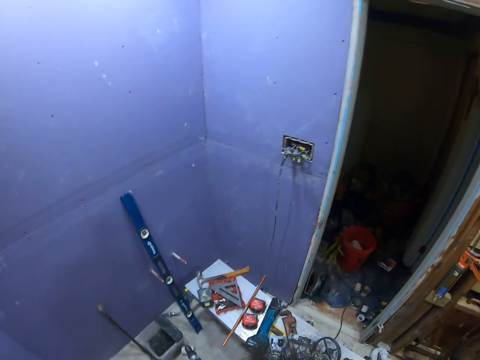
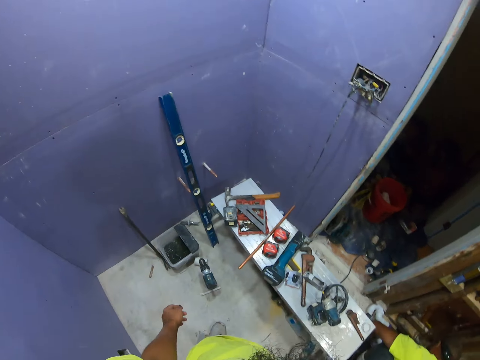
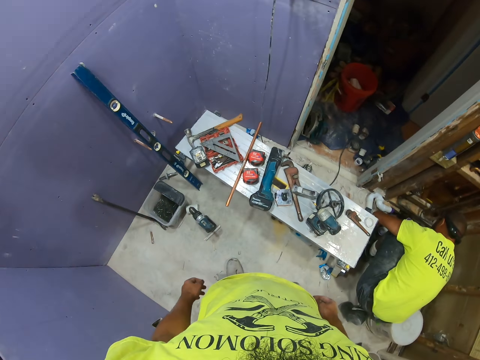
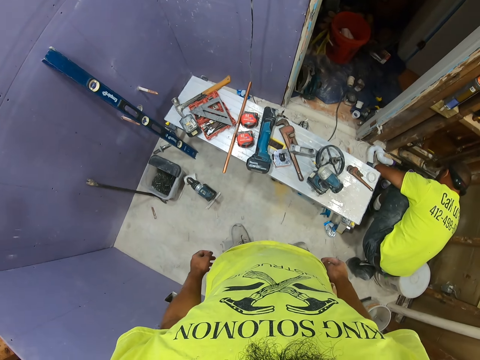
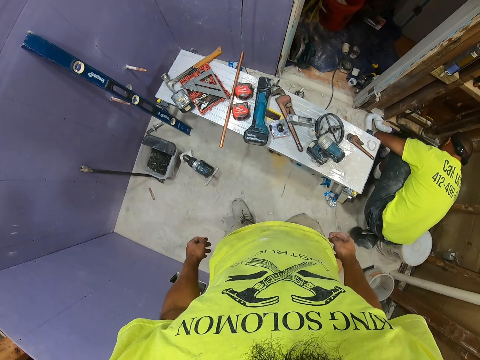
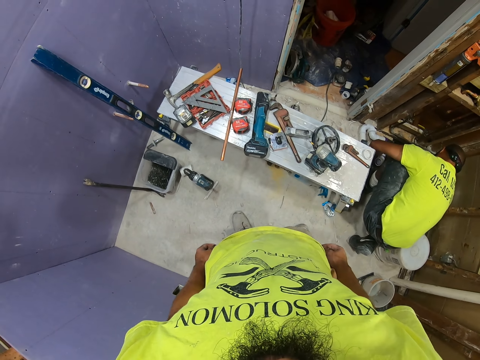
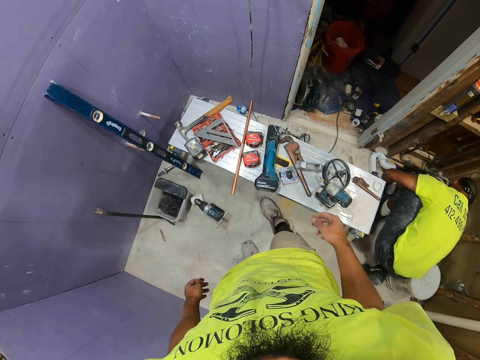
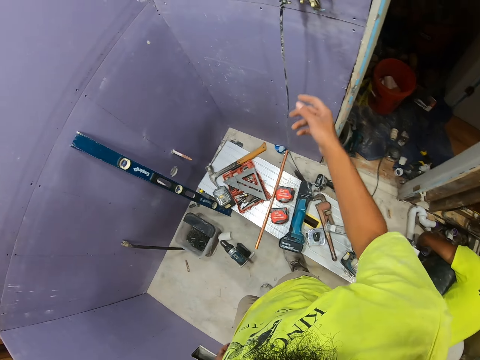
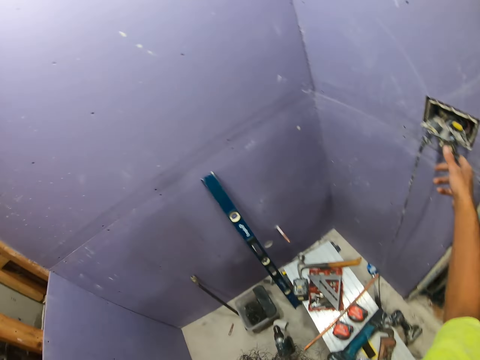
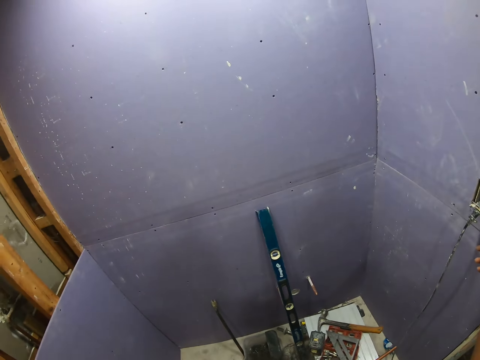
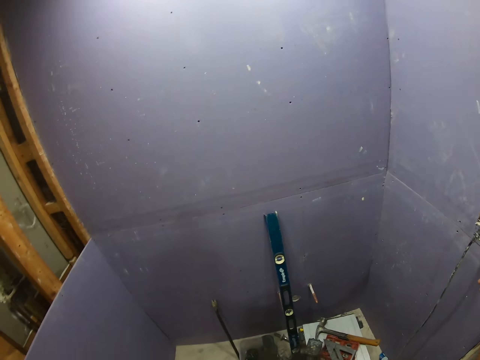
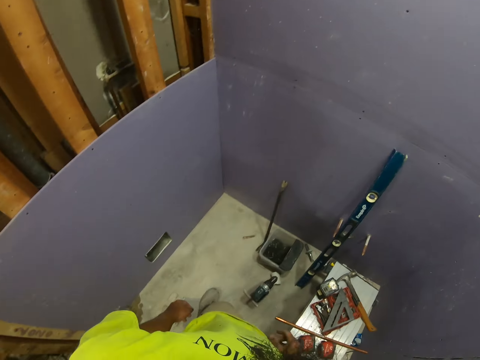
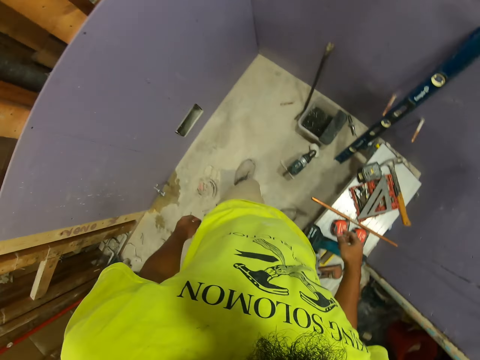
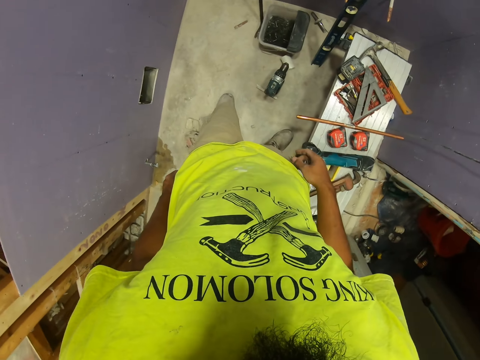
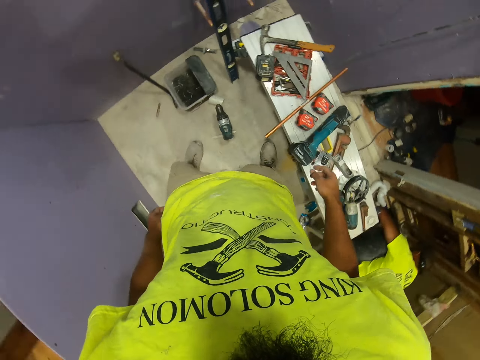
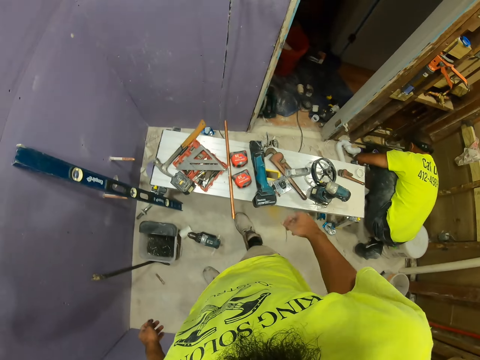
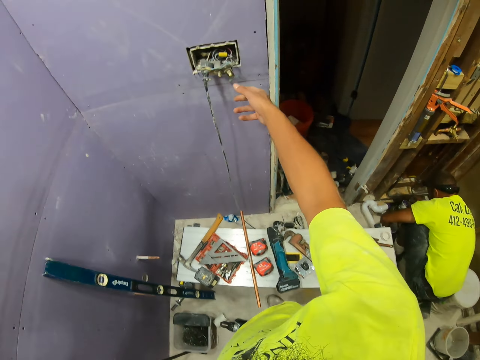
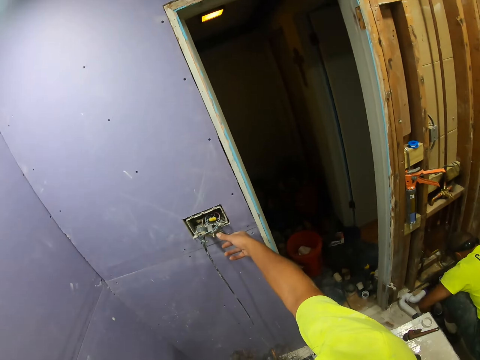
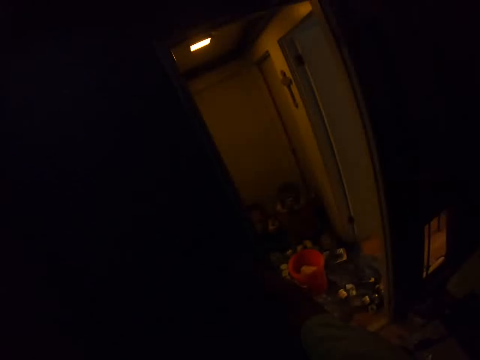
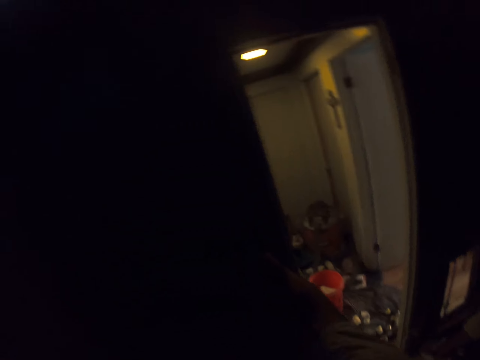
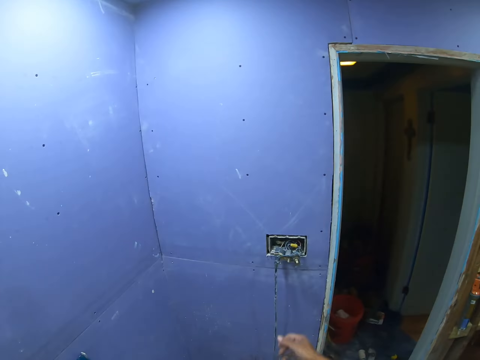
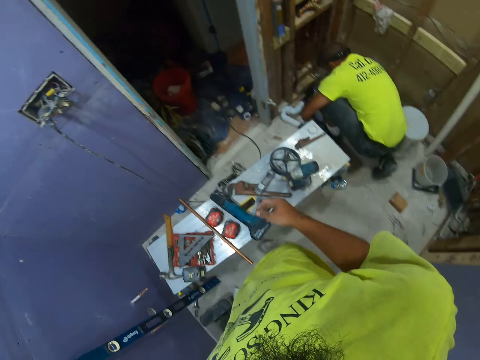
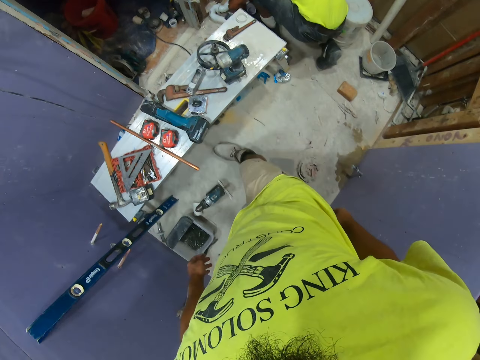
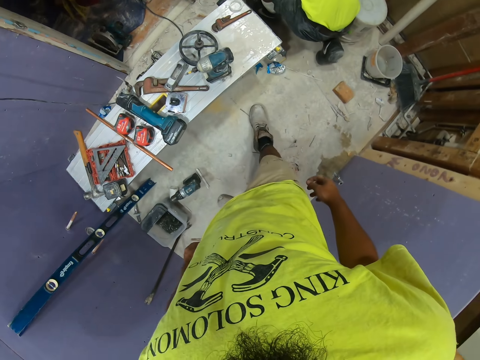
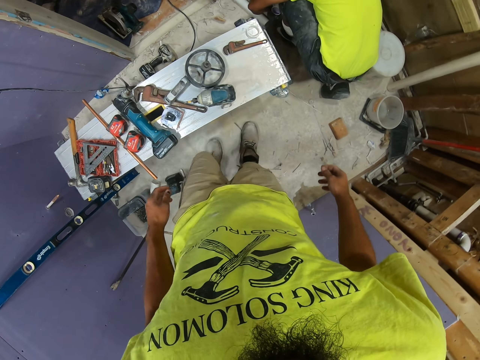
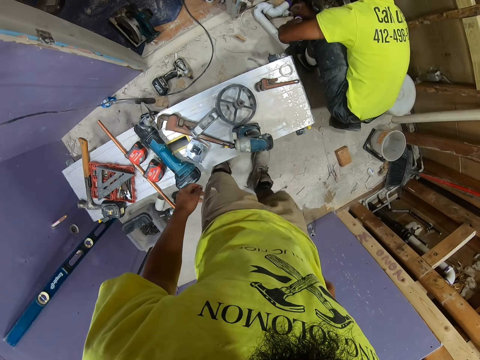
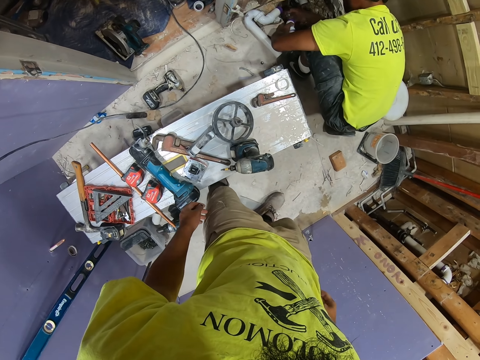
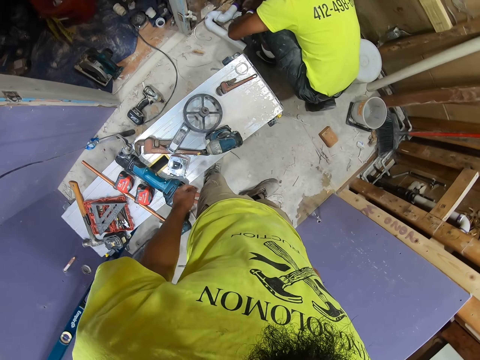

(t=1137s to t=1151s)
The camera wearer swings the right hand. They touch the socket with the right hand. They stare at the room. They swing the right hand. They switch off the socket with the right hand. They switch on the socket with the right hand. They swing the right hand. They look around the room. They walk in the room.

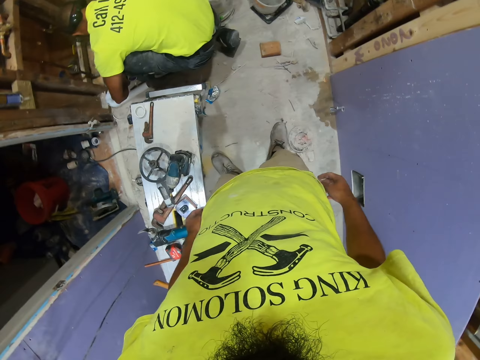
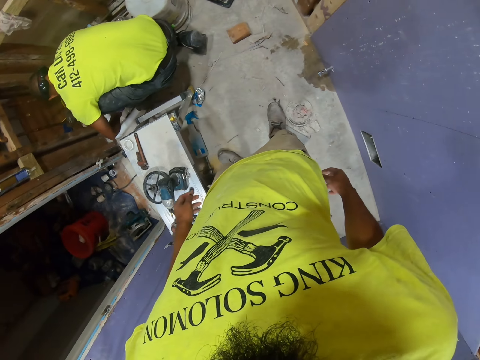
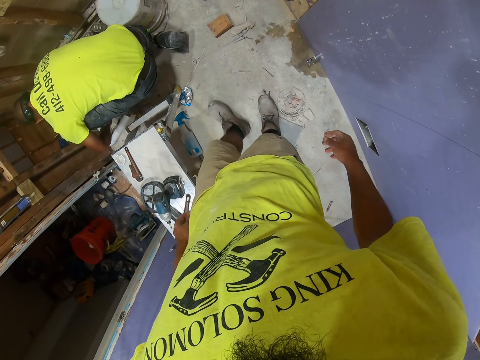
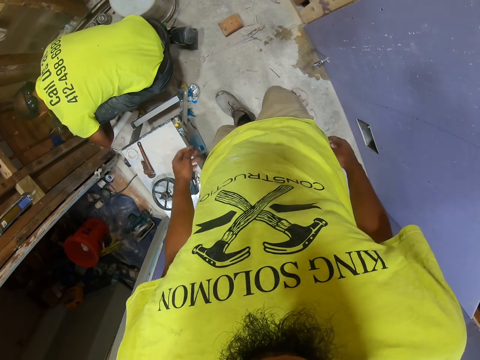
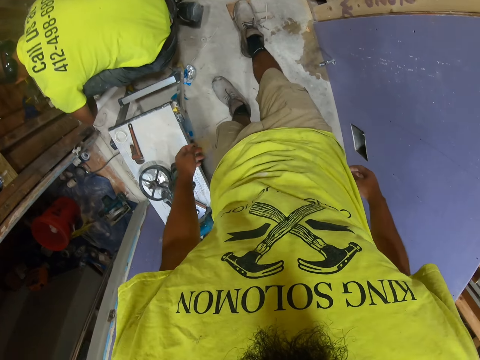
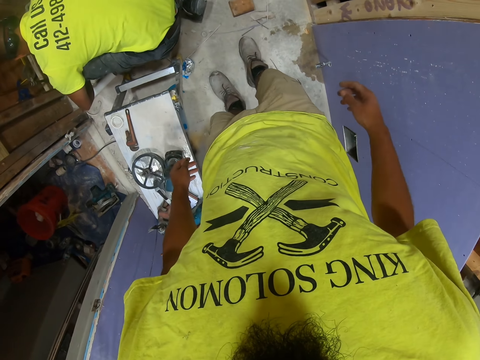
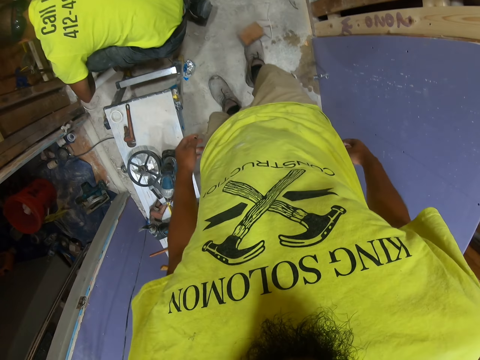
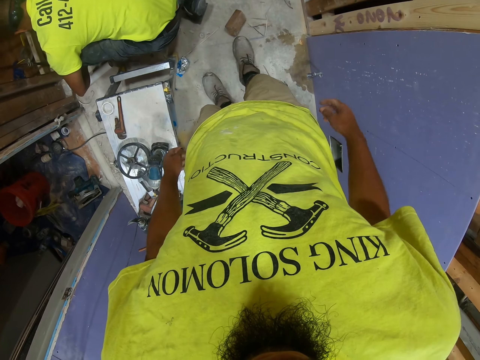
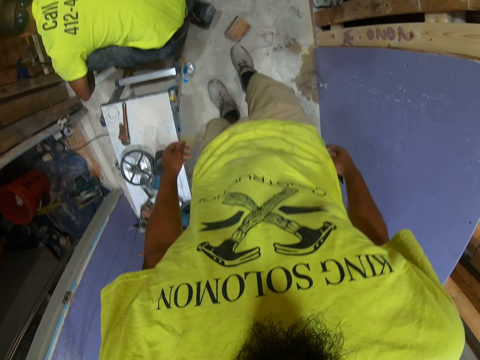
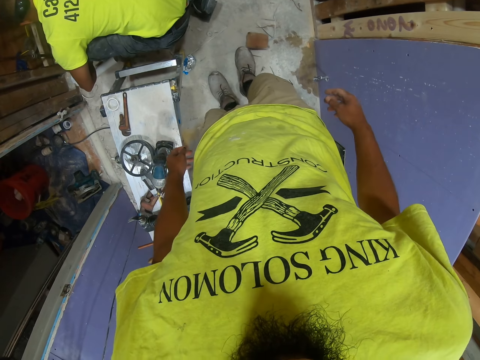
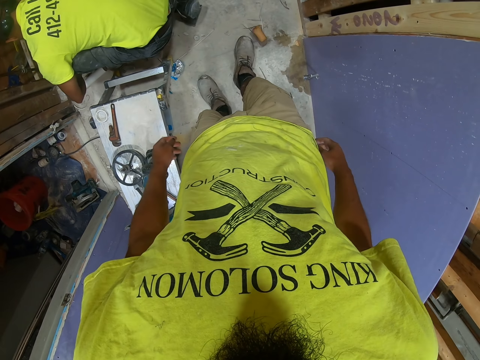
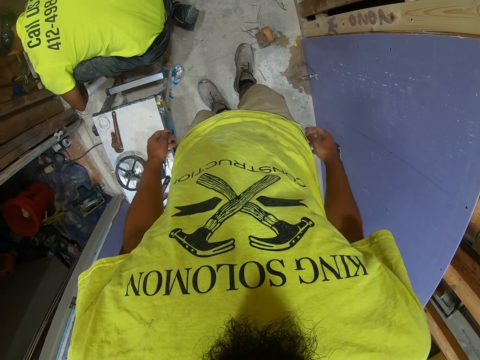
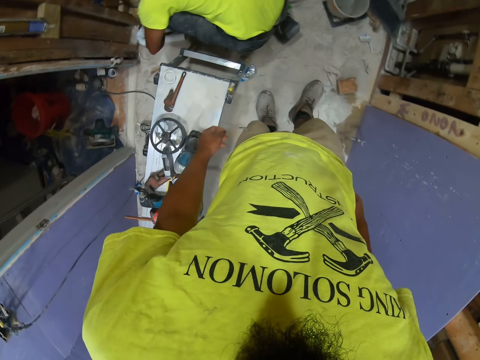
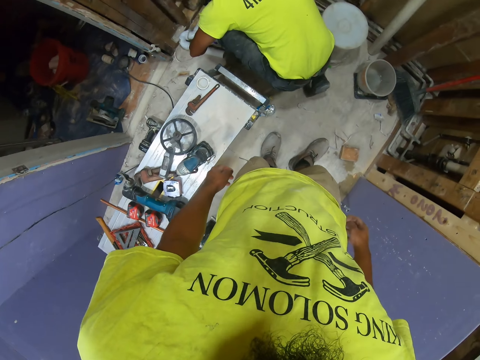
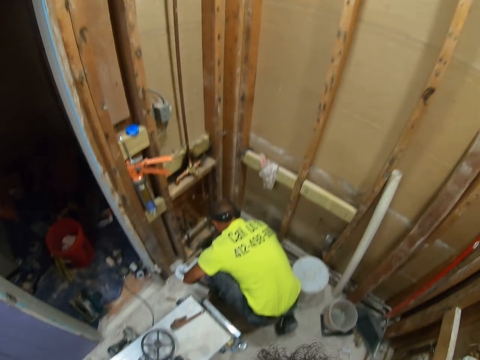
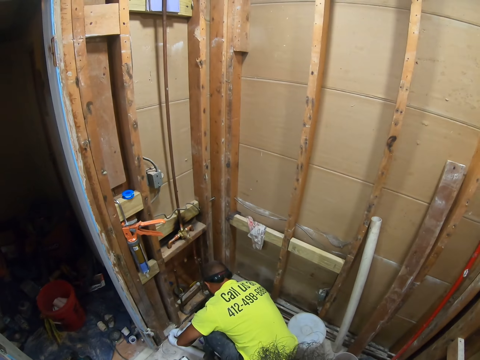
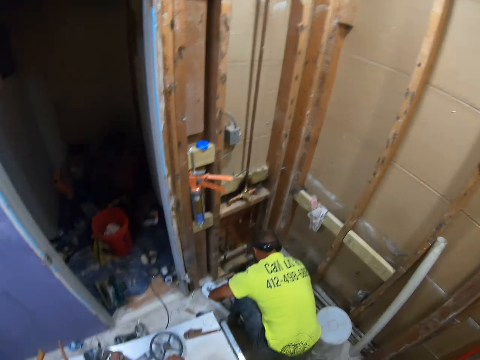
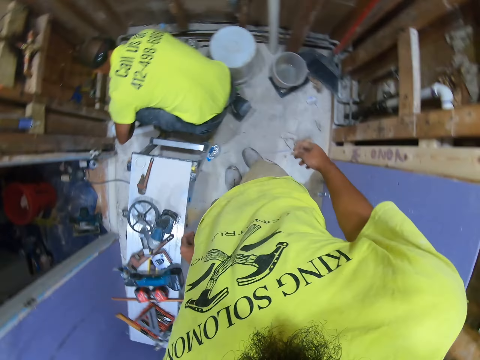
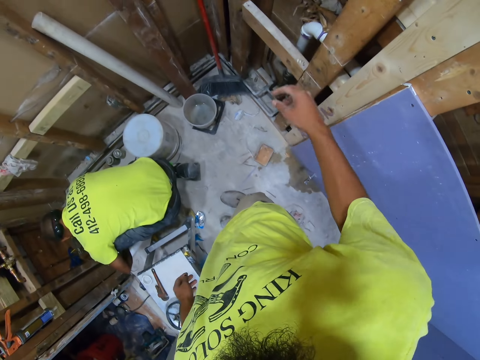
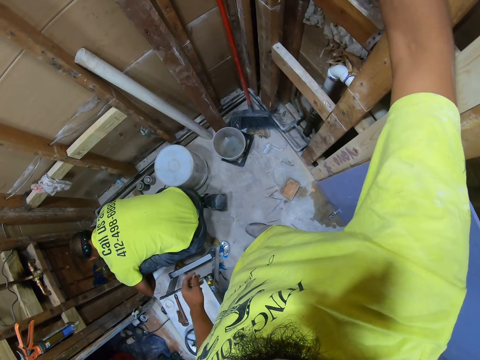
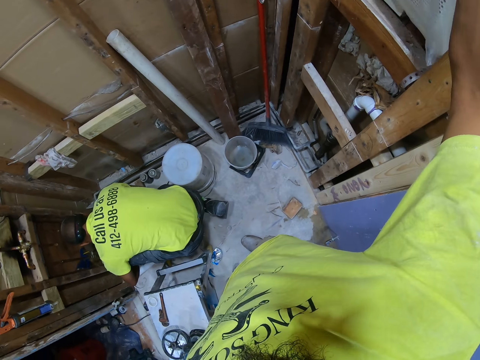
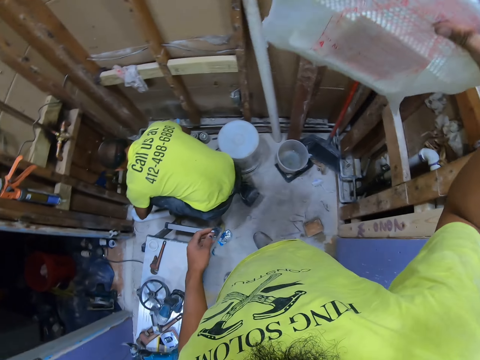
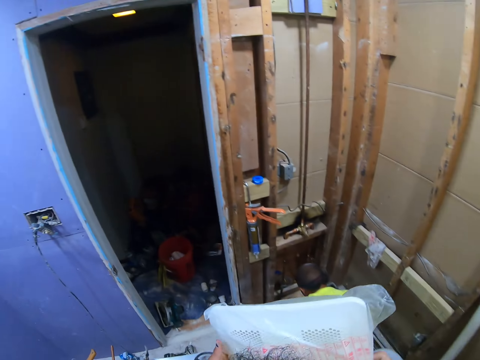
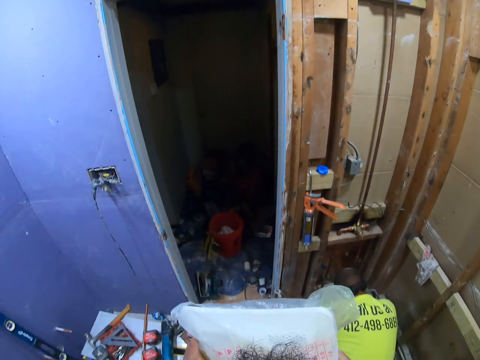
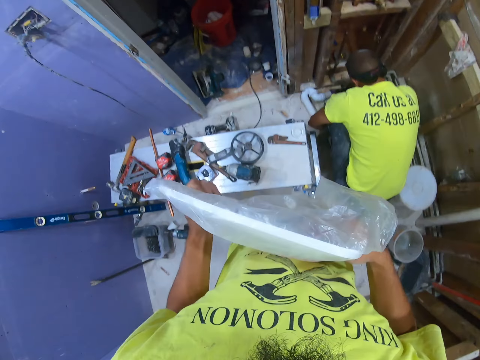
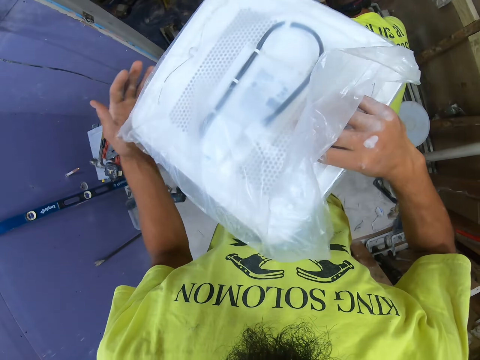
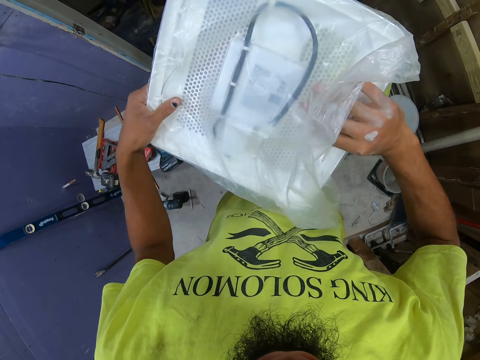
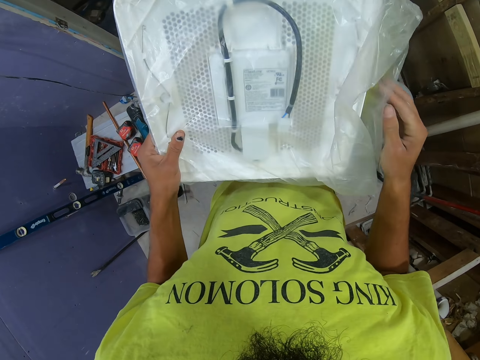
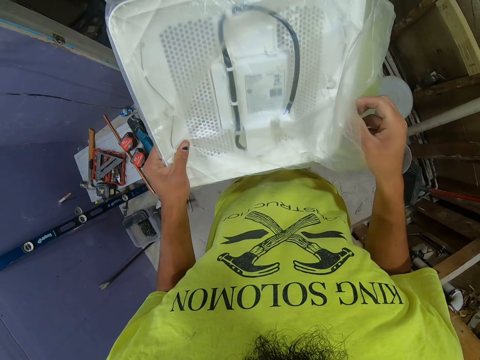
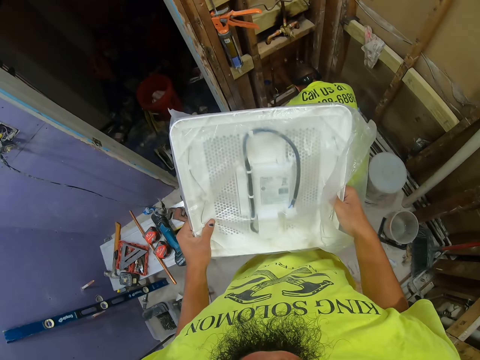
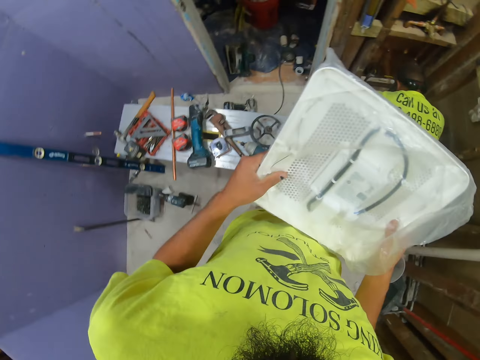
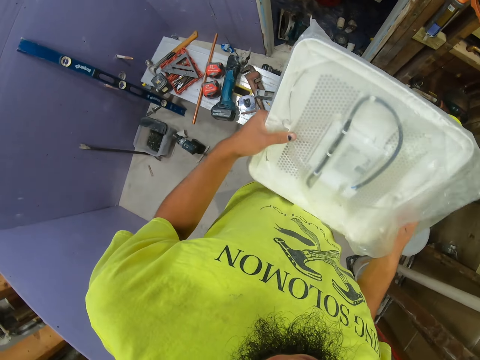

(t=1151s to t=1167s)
The camera wearer stares at the room. They play with the wood on the floor. They kick the wood with the left foot. They stare at the room. They swing the right hand. They pick up the AC cover. They hold the AC cover or polythene bag with both hands. They look at the AC cover. They turn something. They swing the right hand.
